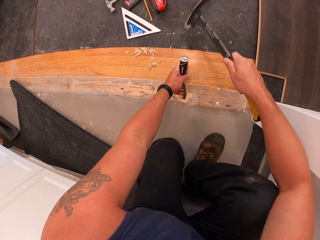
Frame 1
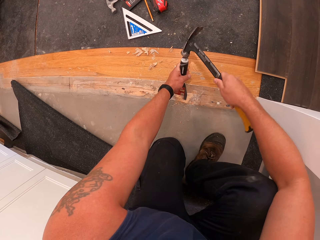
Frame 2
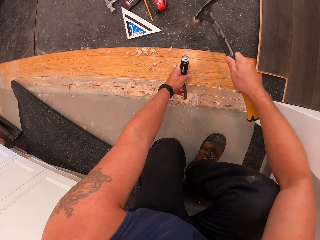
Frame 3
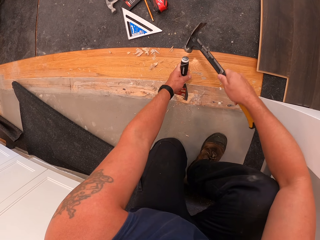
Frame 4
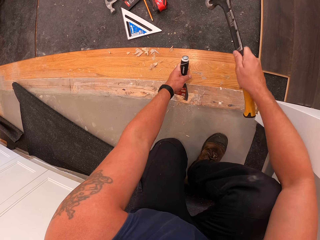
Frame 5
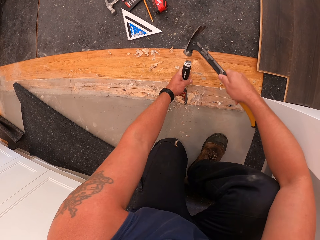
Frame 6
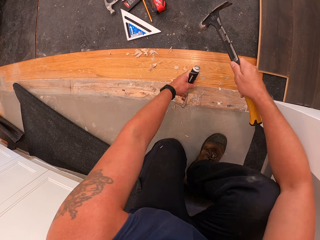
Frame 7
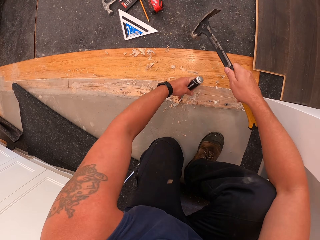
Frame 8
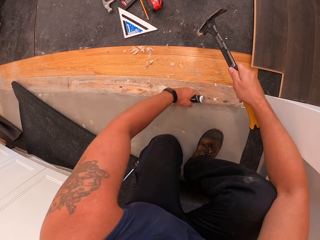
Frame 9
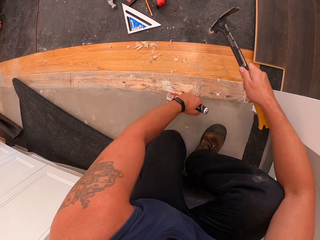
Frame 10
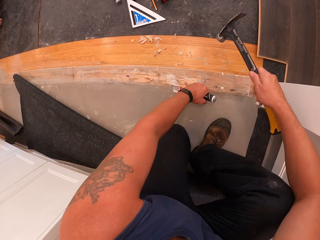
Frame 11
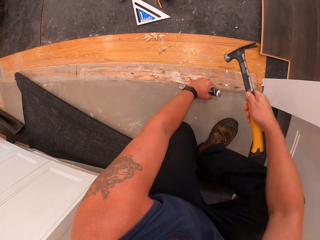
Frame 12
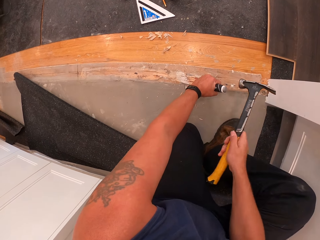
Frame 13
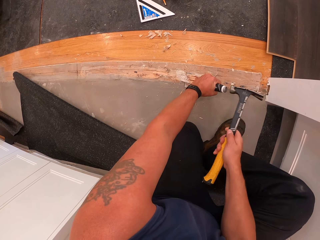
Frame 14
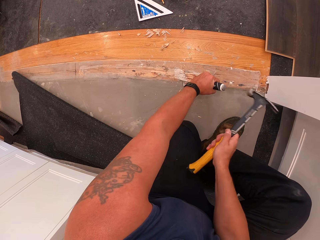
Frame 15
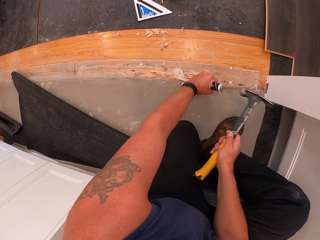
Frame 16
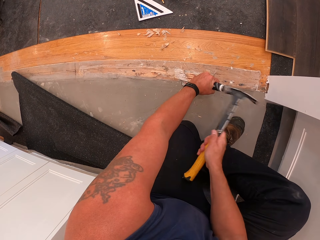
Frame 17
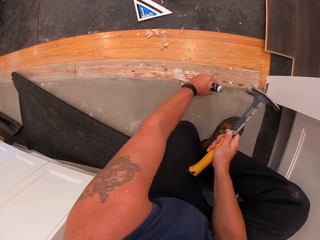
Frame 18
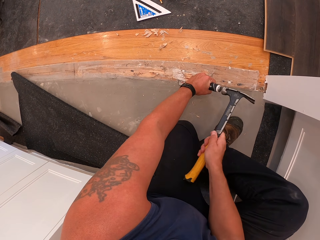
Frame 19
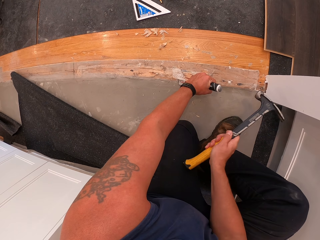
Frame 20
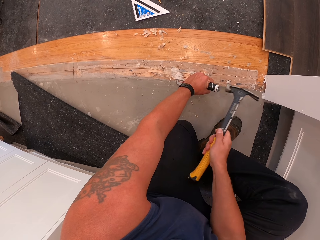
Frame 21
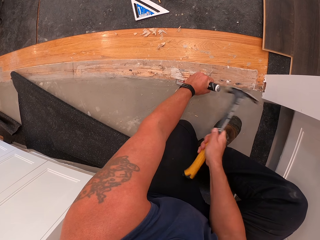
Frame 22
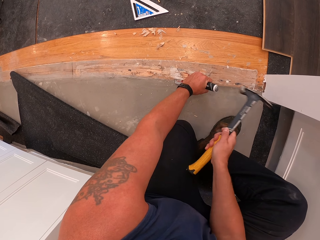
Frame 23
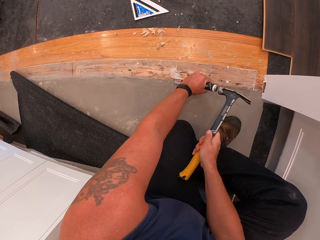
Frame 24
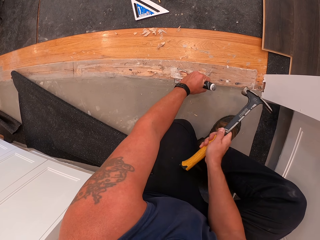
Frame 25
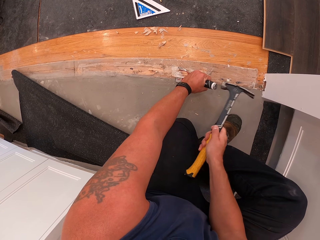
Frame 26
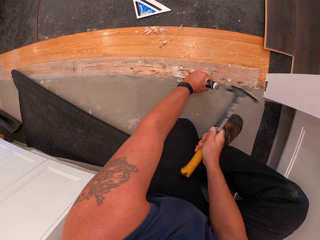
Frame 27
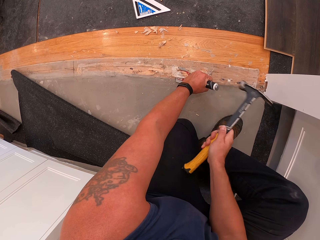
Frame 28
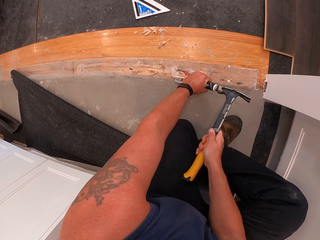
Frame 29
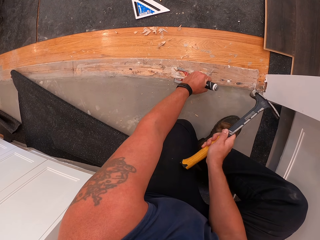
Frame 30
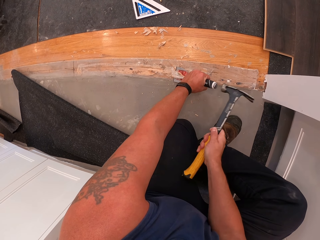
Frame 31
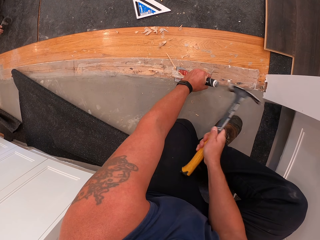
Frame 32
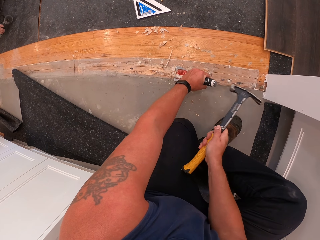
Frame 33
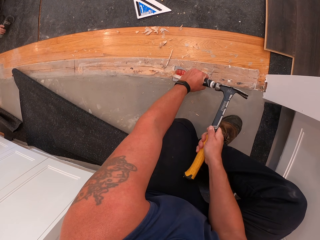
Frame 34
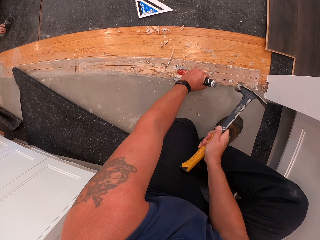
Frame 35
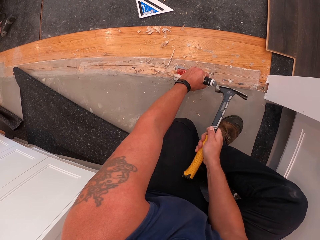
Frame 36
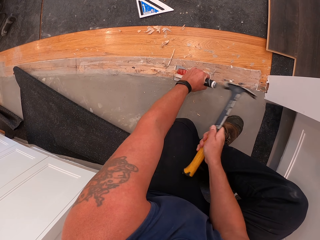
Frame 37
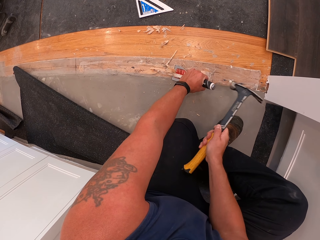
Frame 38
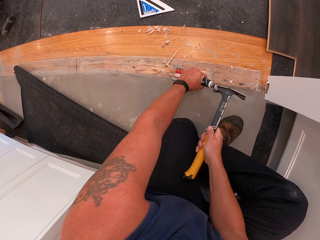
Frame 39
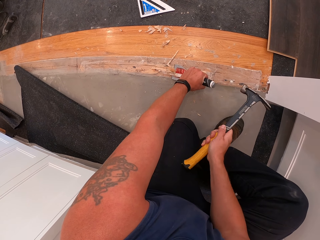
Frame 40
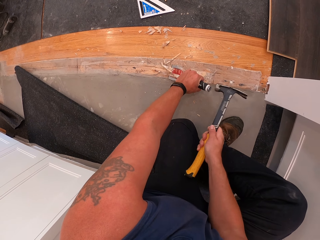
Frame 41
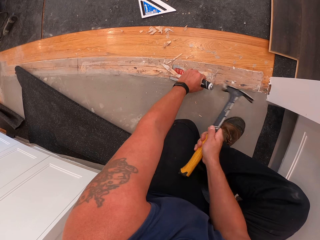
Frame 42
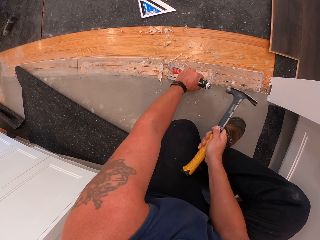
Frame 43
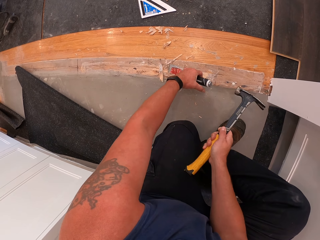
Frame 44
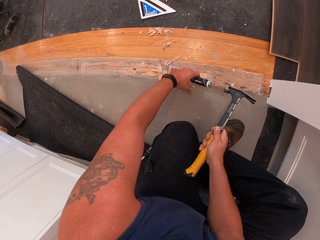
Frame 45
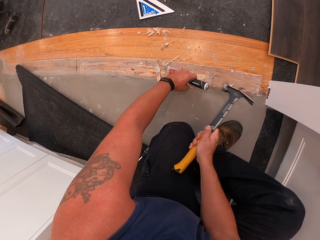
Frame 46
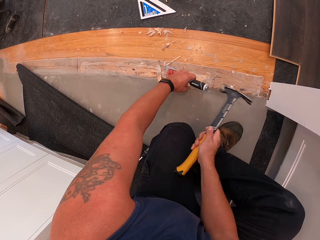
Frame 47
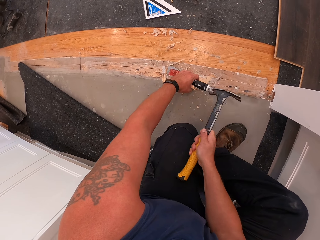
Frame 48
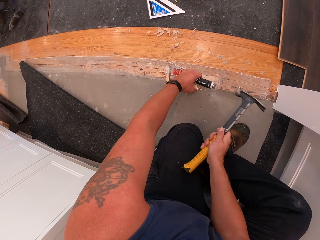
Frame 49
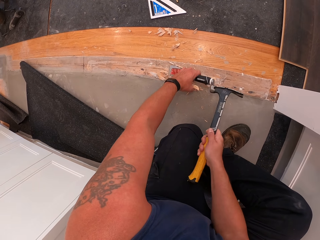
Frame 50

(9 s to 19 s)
The camera wearer moves the putty knife on the floor. They hit the putty knife with the hammer.

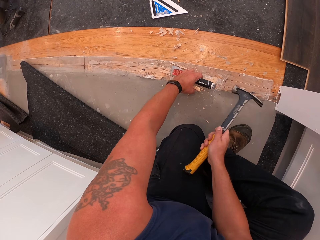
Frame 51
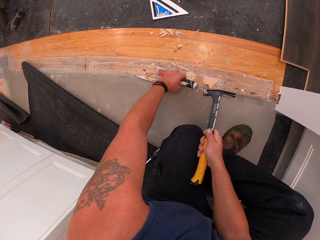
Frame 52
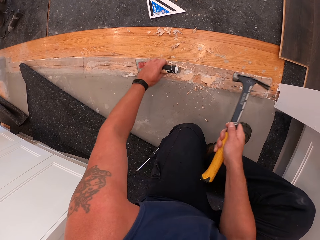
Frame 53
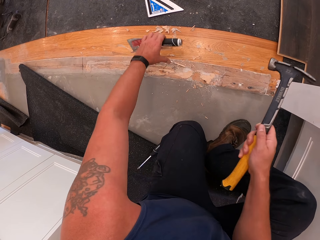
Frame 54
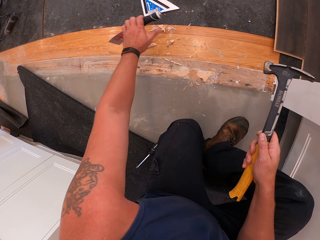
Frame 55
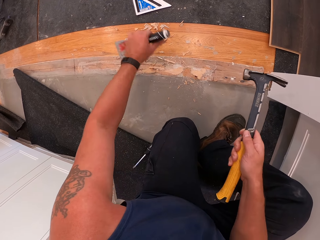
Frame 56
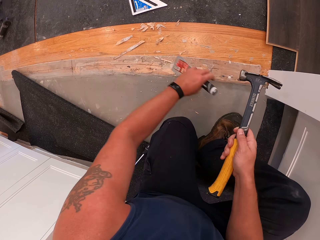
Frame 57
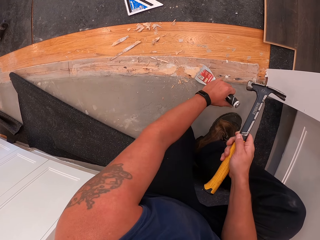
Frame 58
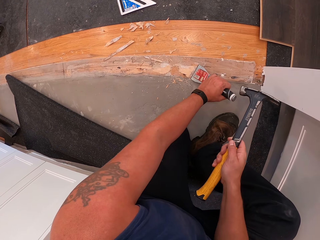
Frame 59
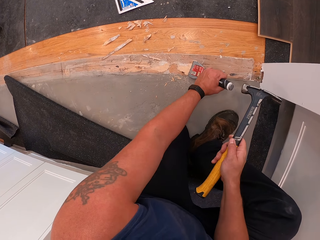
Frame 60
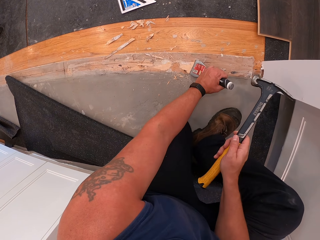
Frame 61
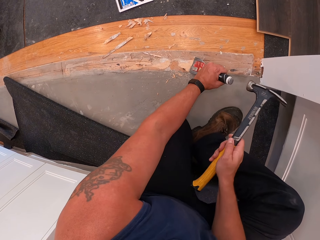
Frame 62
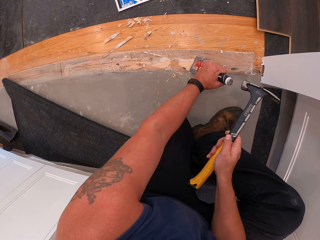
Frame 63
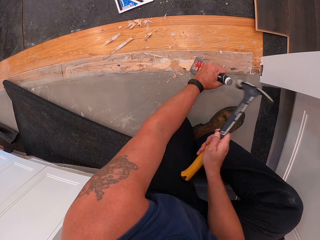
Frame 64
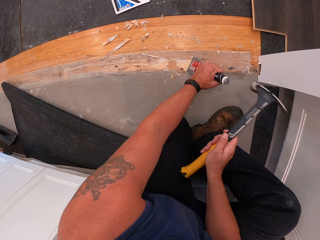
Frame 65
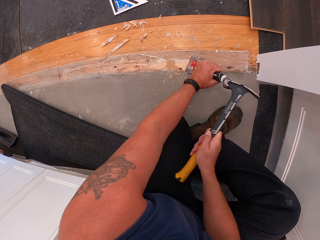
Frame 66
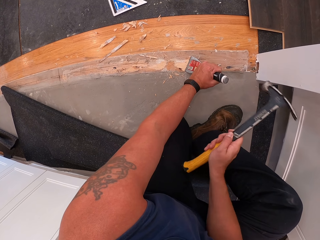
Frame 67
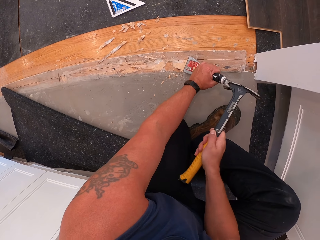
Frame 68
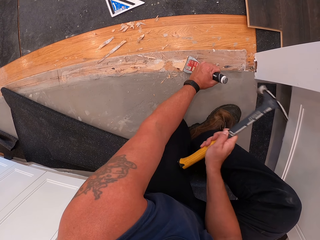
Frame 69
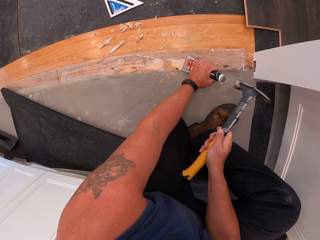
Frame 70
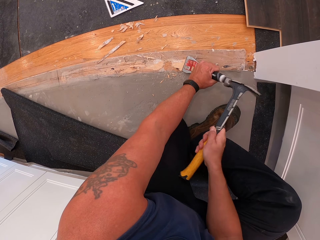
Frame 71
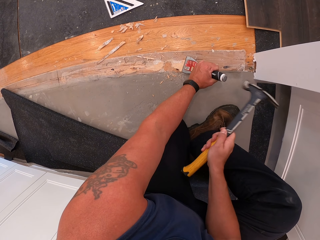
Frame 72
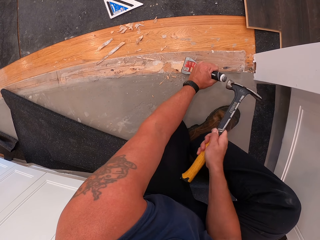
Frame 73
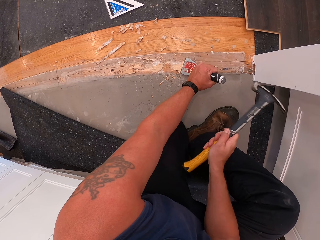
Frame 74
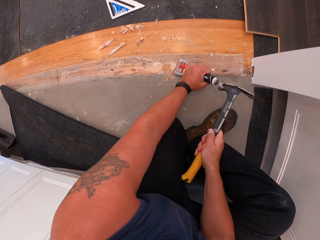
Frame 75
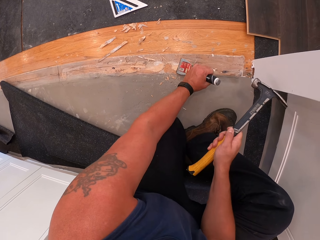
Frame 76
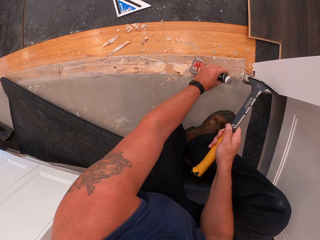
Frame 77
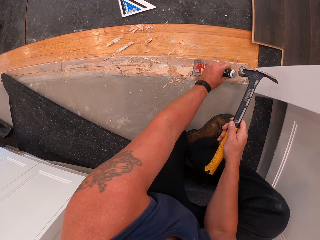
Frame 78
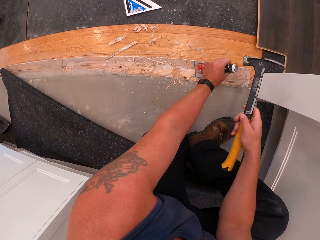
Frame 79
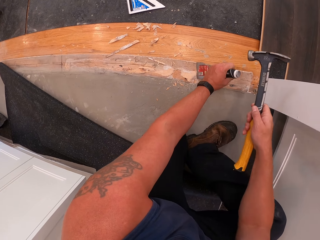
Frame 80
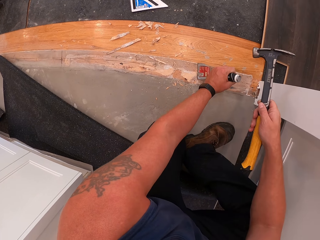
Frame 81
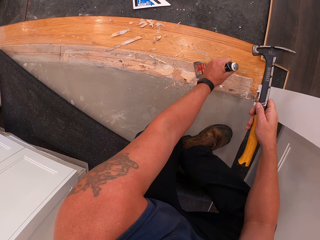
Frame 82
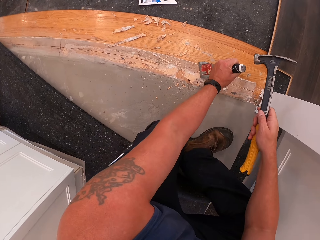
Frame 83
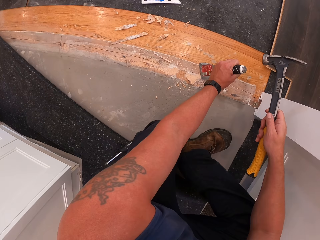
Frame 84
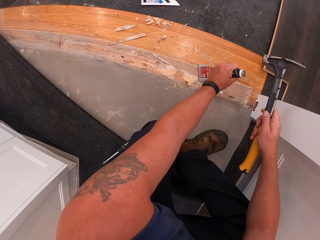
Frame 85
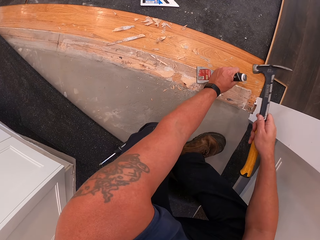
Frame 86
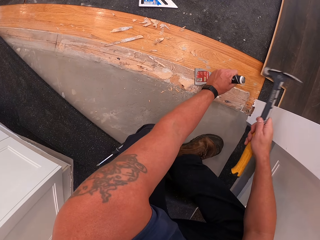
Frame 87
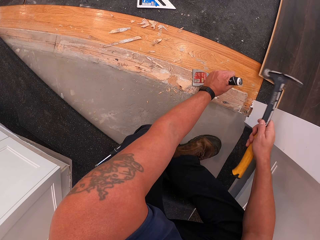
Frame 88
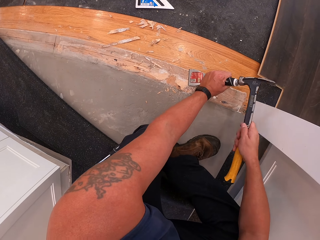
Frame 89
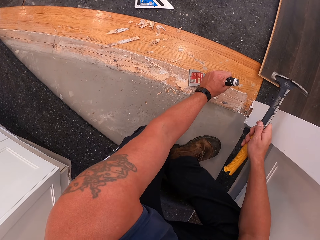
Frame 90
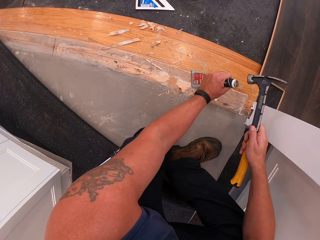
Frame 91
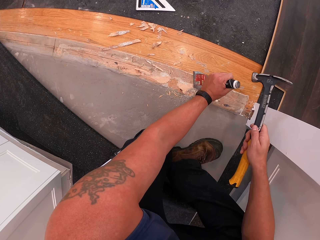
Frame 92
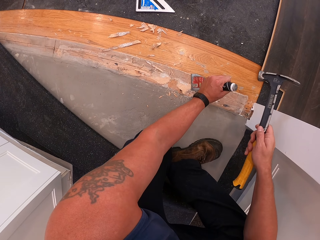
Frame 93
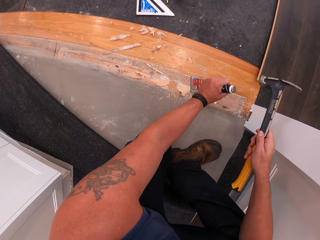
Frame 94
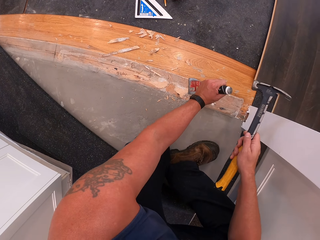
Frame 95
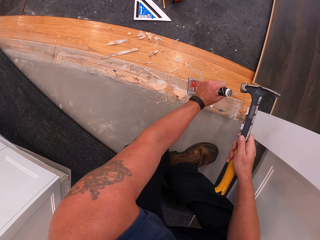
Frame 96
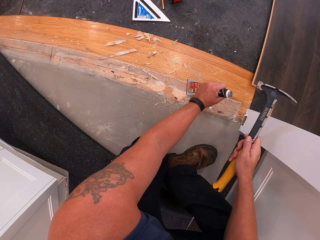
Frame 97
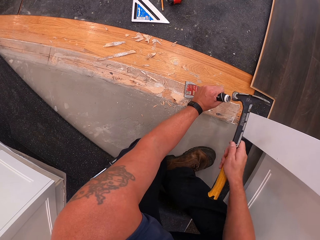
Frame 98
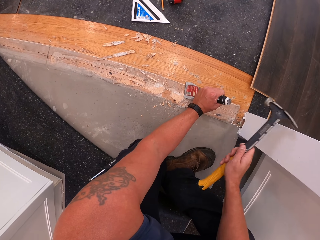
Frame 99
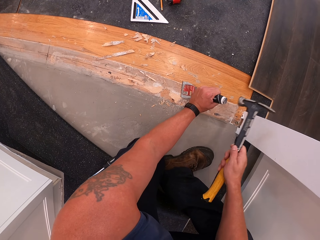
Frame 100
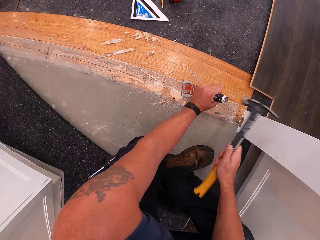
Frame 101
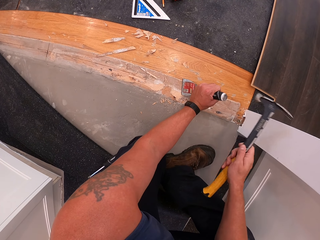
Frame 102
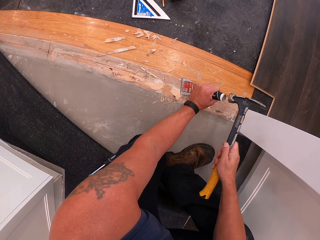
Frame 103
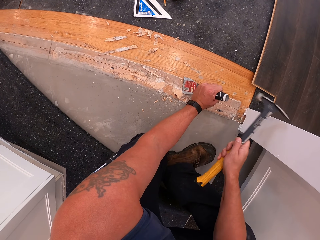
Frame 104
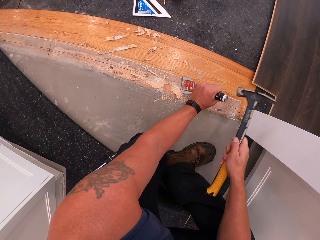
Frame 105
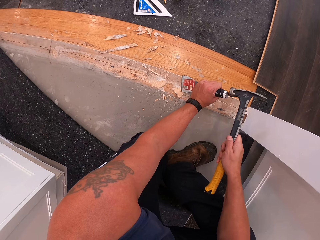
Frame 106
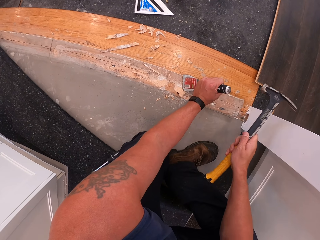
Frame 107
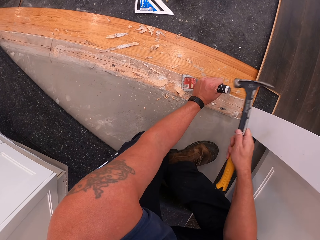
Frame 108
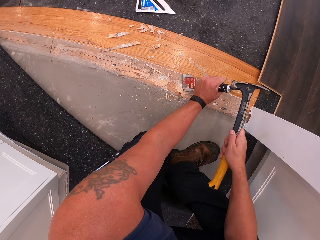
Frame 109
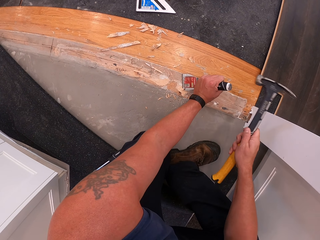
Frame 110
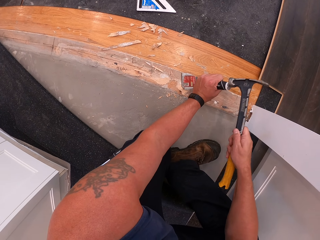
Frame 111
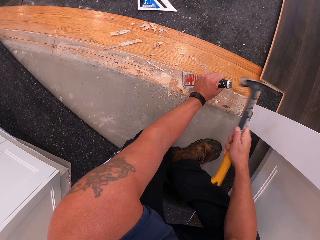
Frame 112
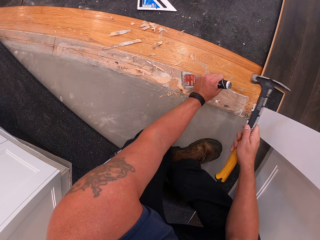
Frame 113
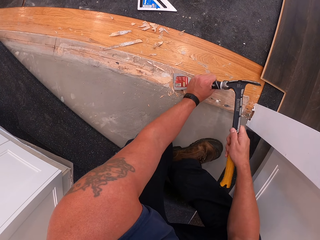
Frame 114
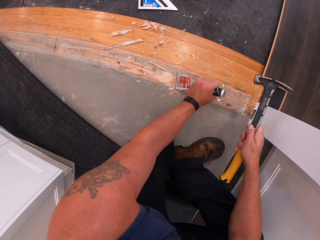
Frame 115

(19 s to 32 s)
The camera wearer lifts the putty knife. They put the putty knife on the wooden floor. They hit the putty knife with the hammer. They move the putty knife. They hit the putty knife with the hammer.
